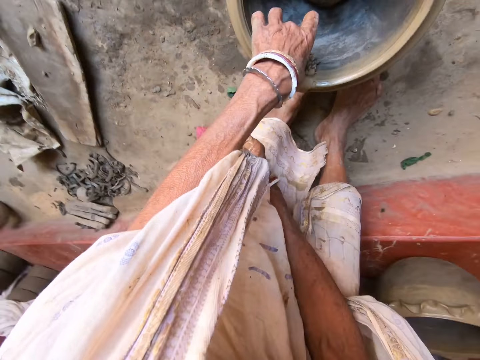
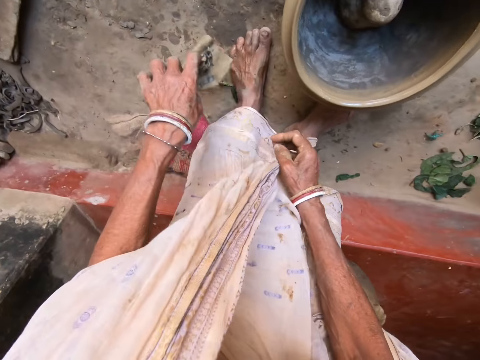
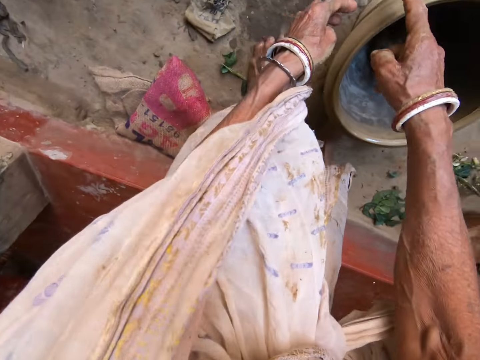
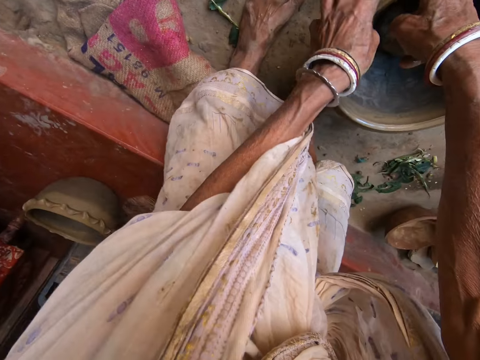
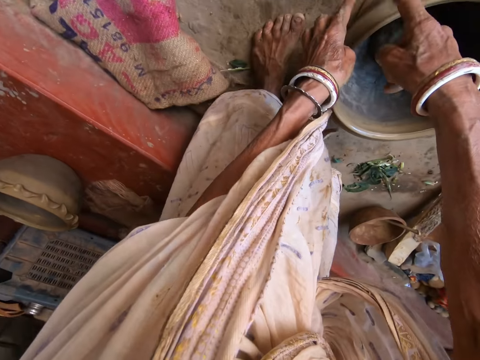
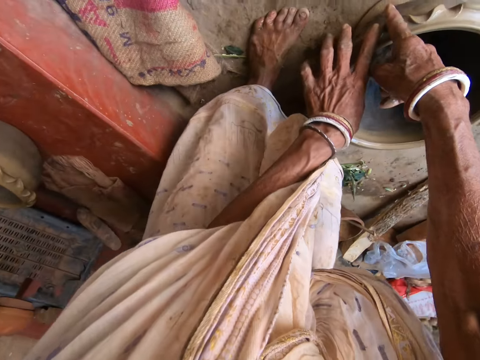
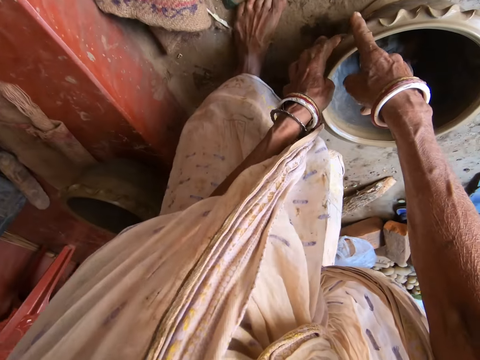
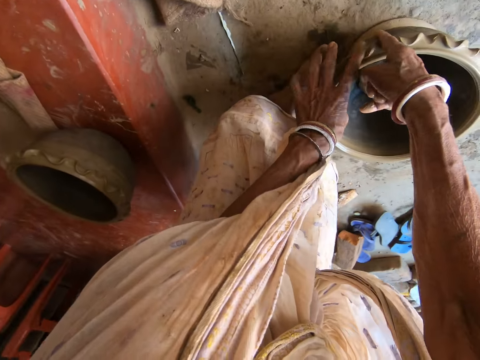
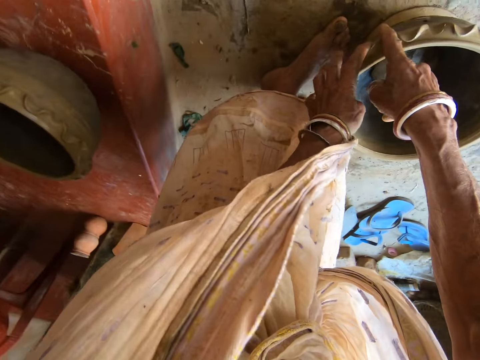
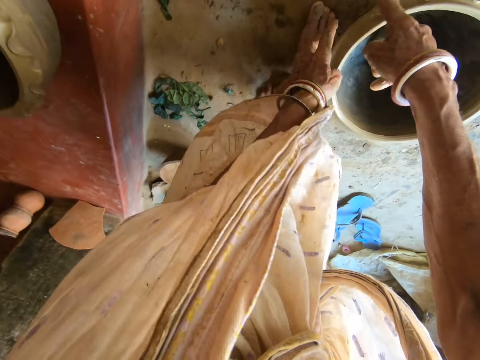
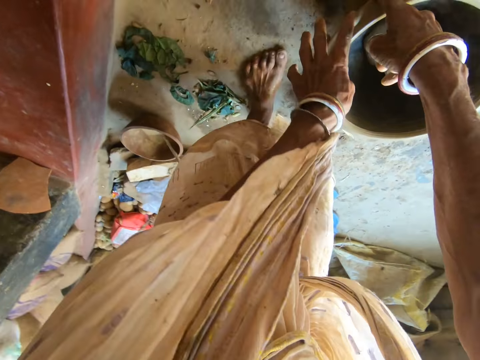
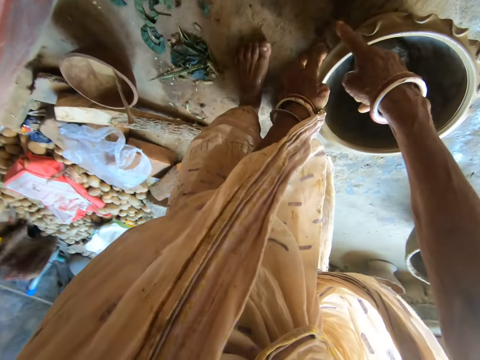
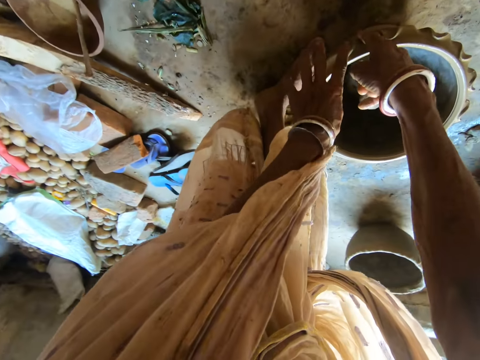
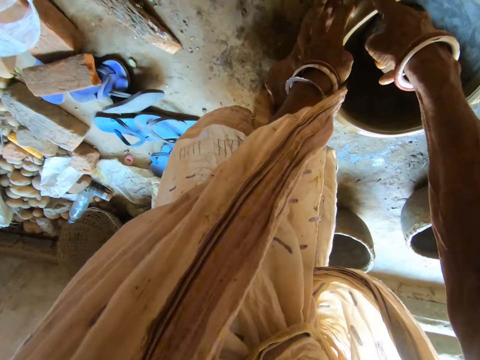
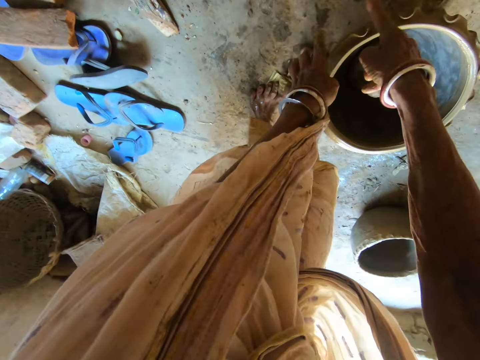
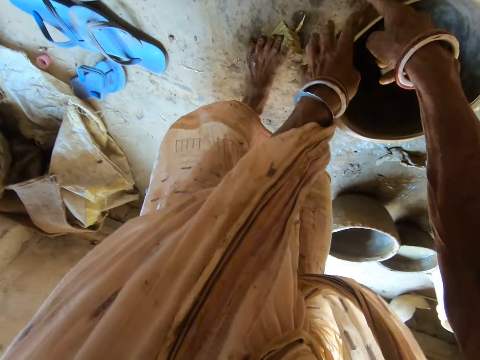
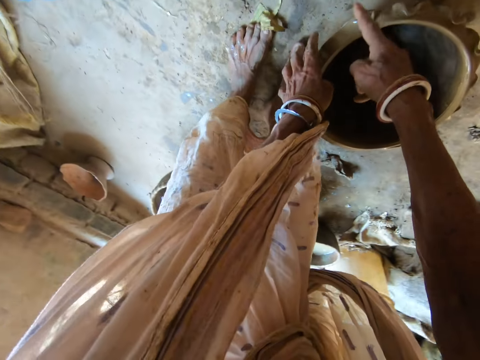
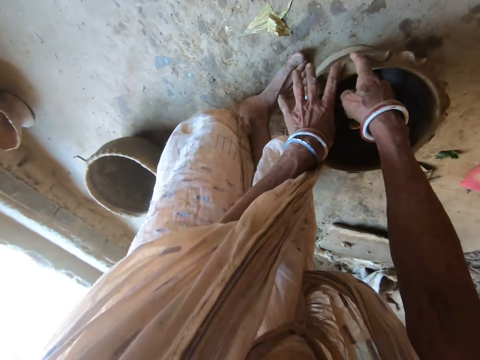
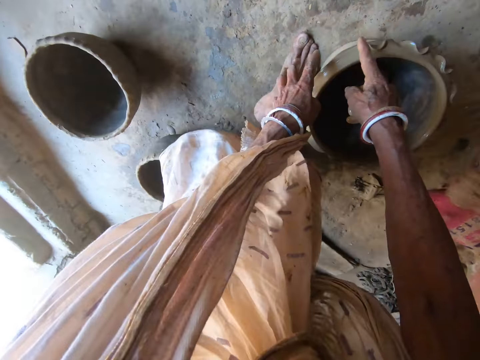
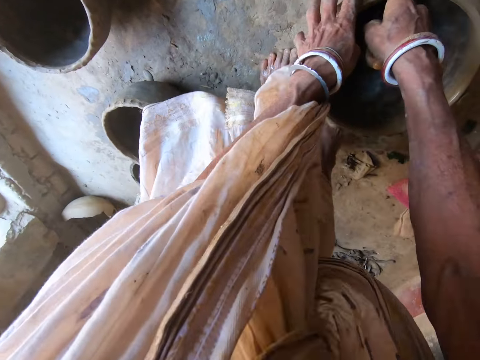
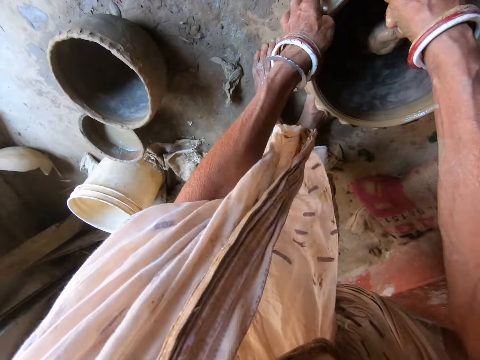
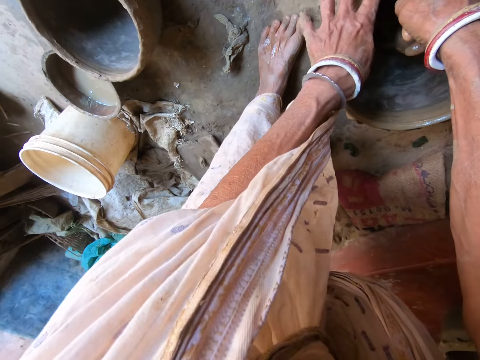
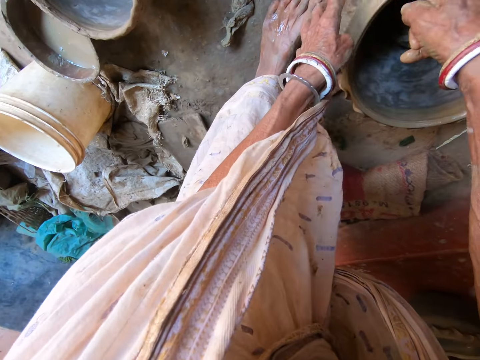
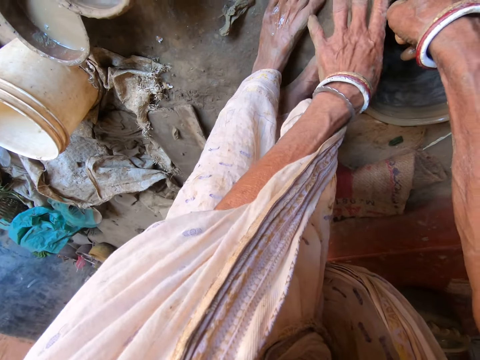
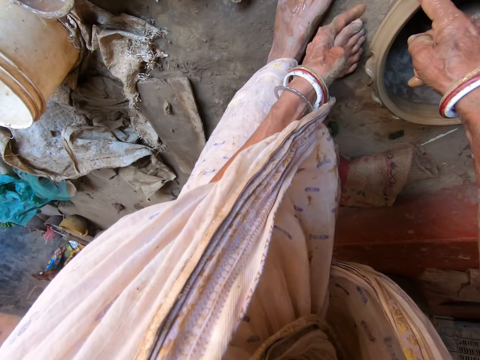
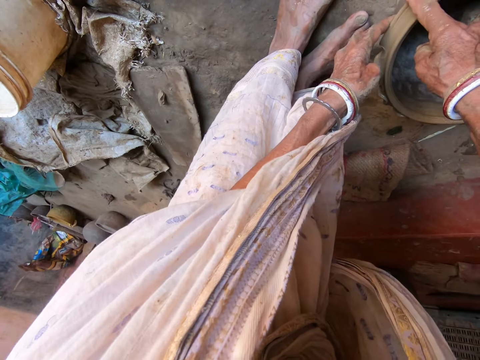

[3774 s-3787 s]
The camera wearer drops the piece of cloth on the floor with her left hand. She decorates the clay pot with clay with both hands. She aligns the pot with fingers.

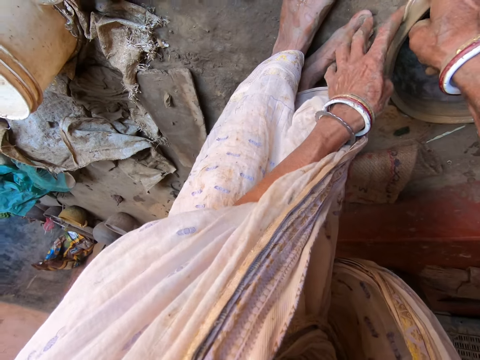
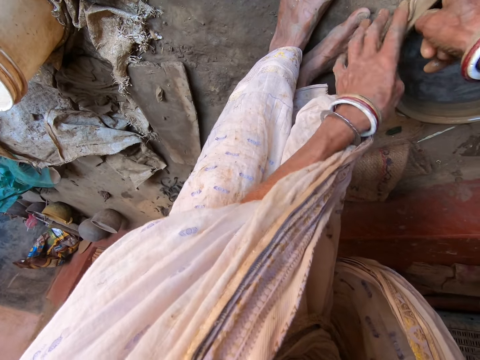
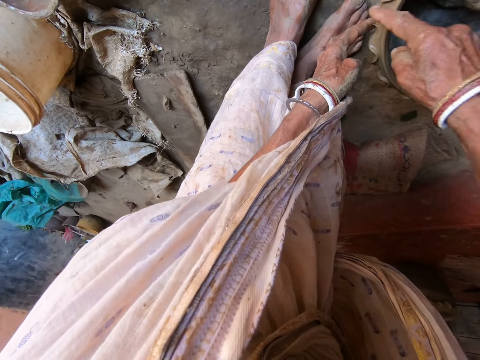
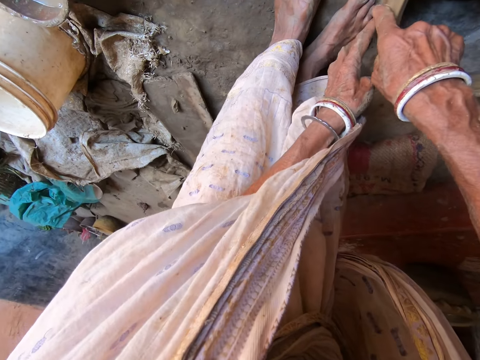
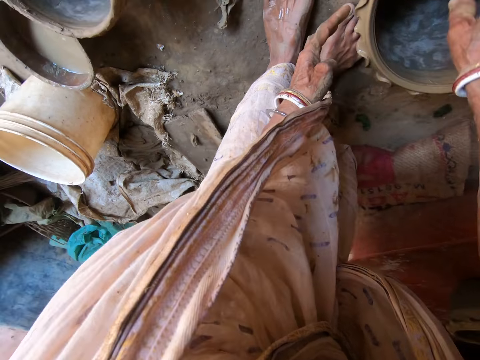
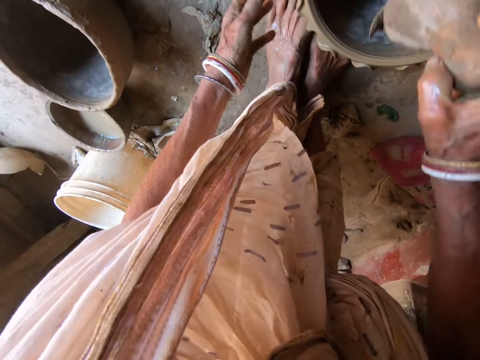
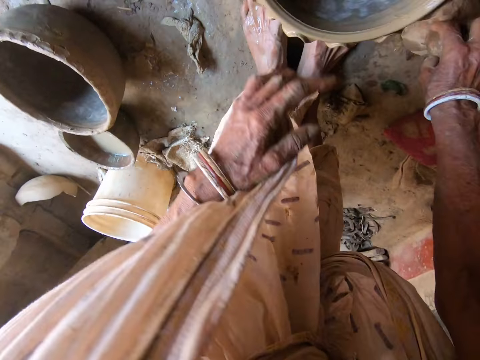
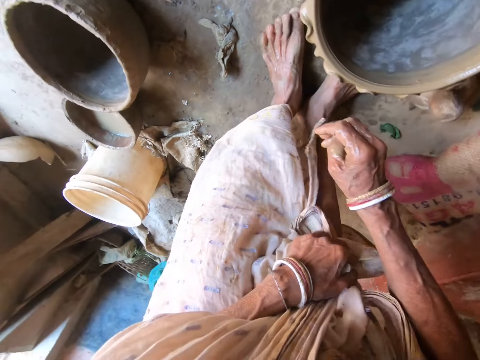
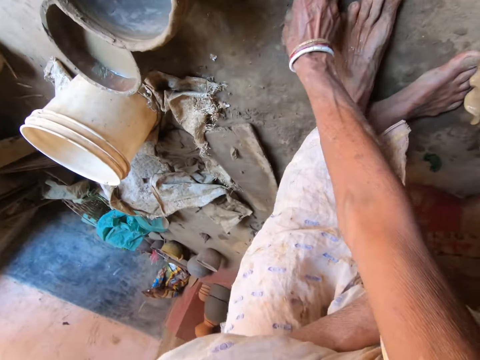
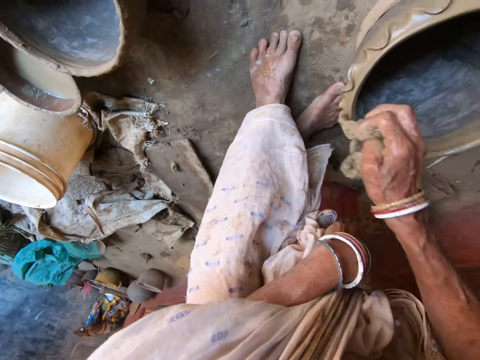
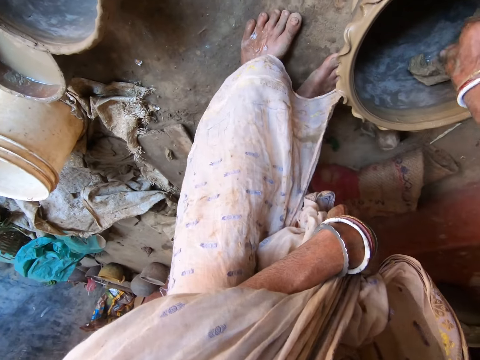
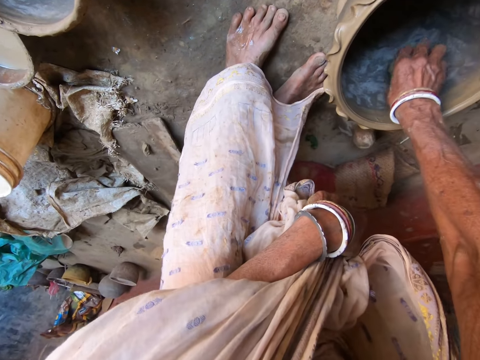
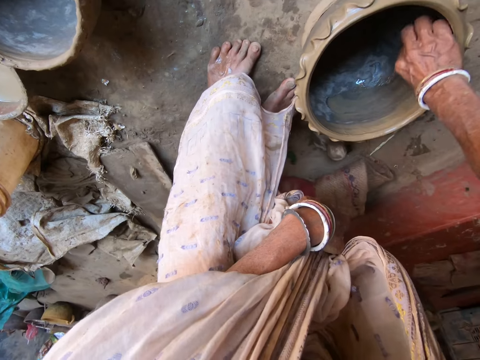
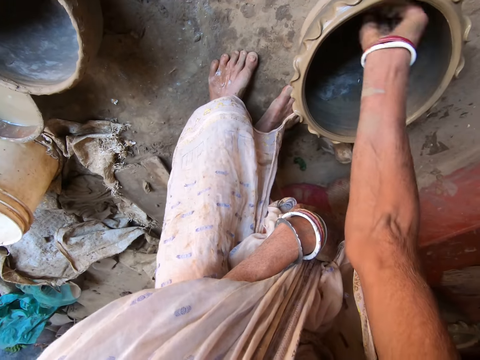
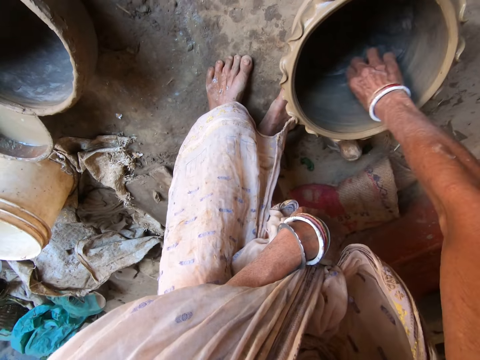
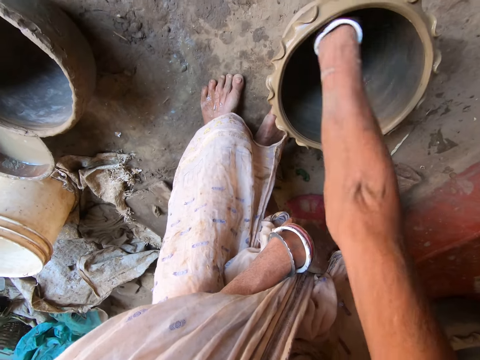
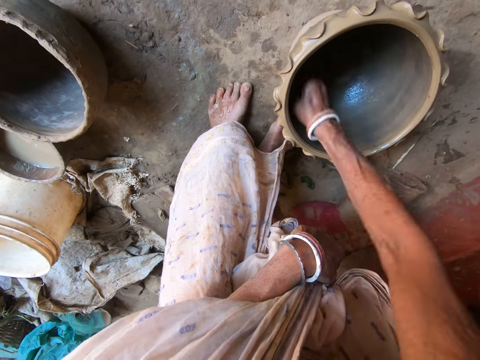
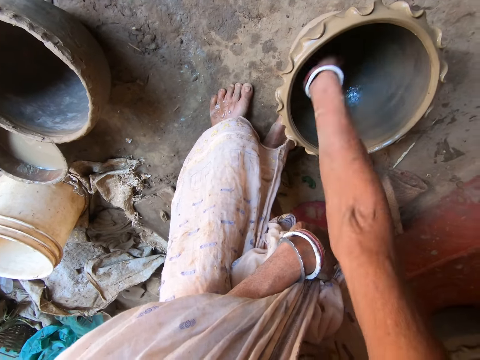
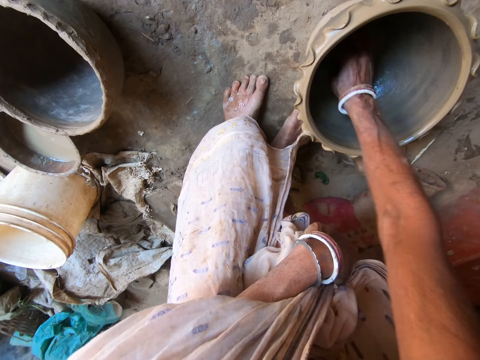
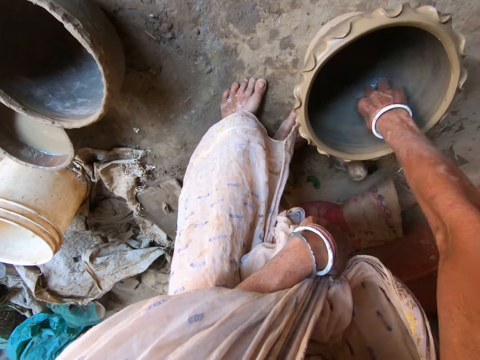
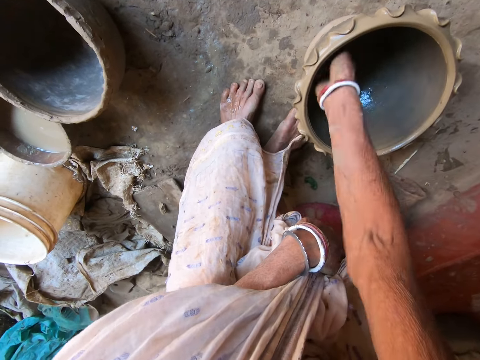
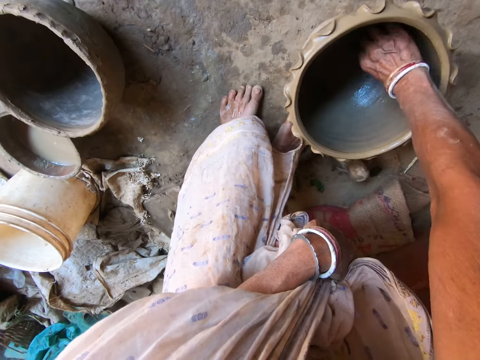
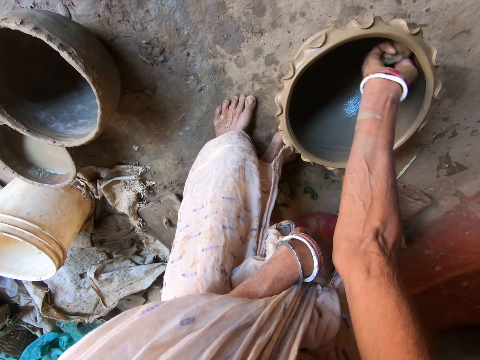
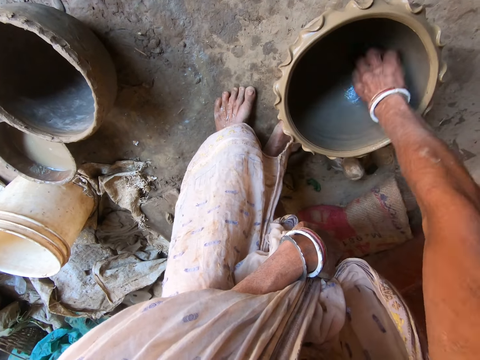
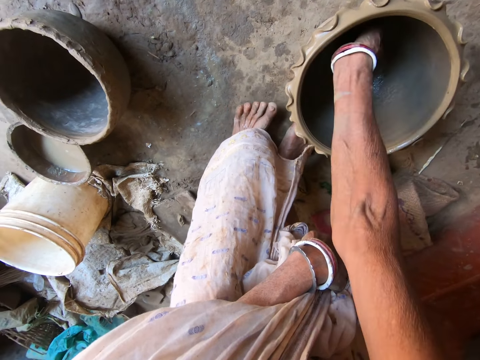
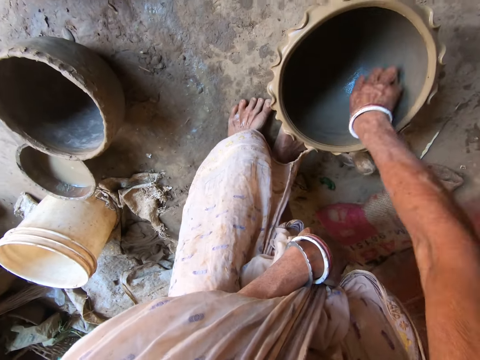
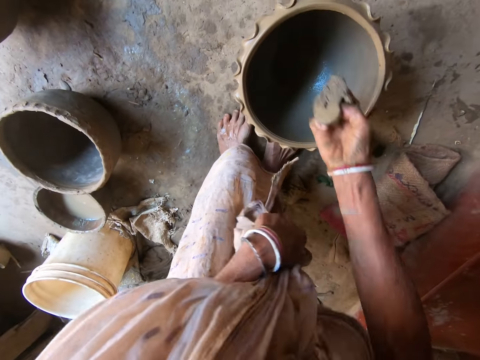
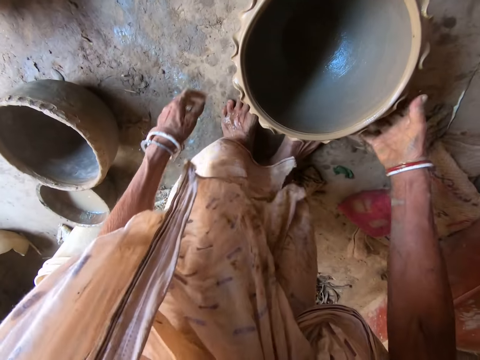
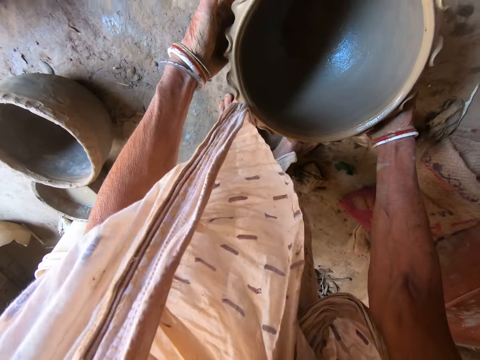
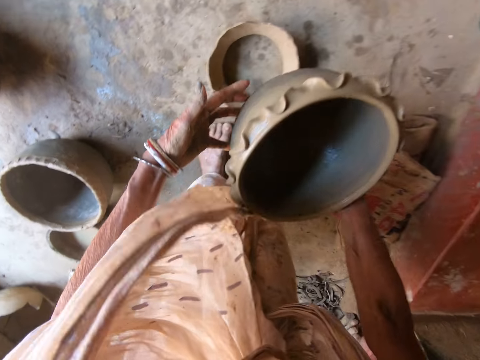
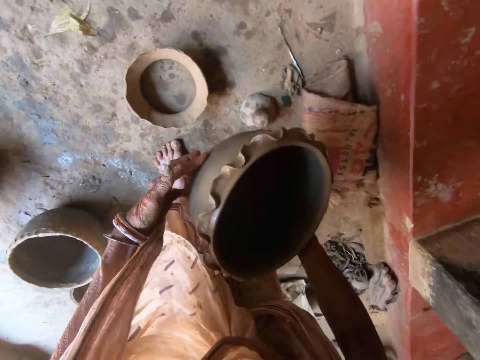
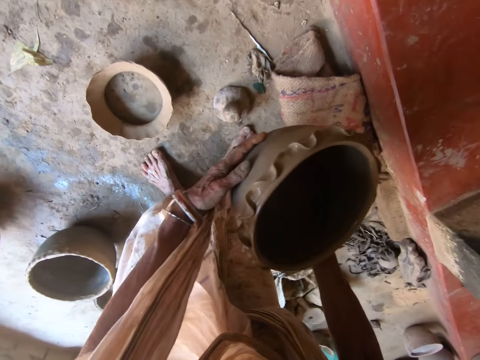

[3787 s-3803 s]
The camera wearer picks up a pestle from the clay pot with her right hand. She drops the pestle on the floor with her right hand. She holds her cloth with her left hand. She picks up the piece of cloth from the floor with her right hand. She drops the piece of cloth into the clay pot with her right hand. She cleans the clay pot with the piece of cloth with her right hand. She drops the piece of cloth on the floor with her right hand. She picks up the clay pot from a clay stand with both hands.
